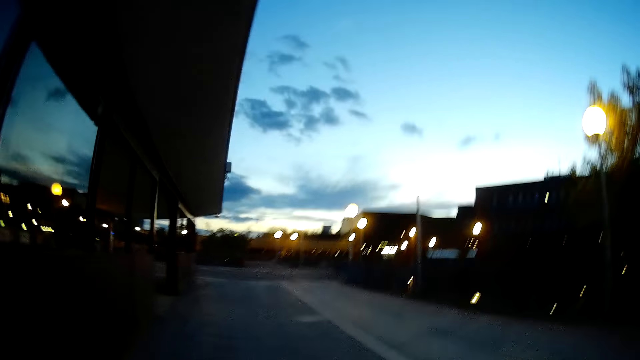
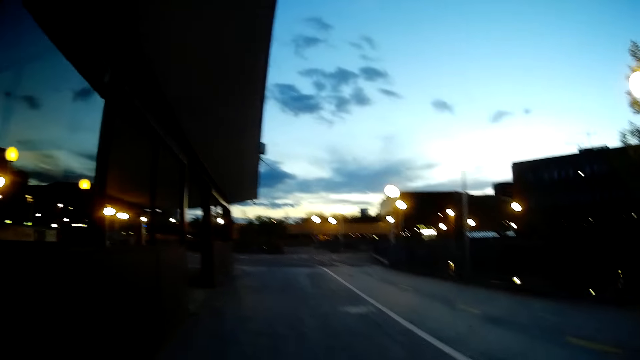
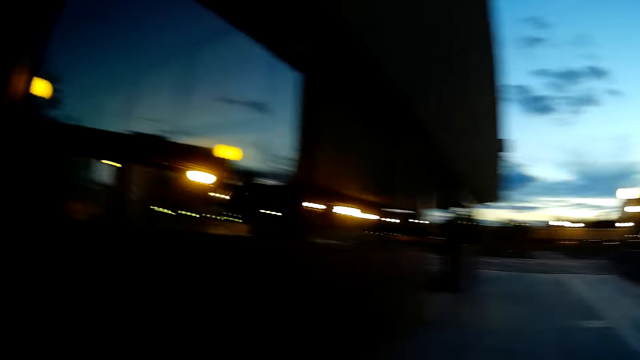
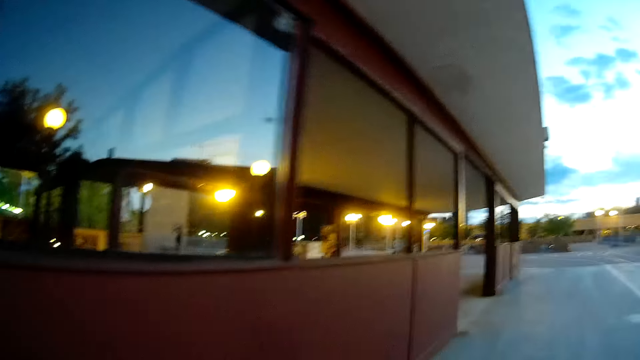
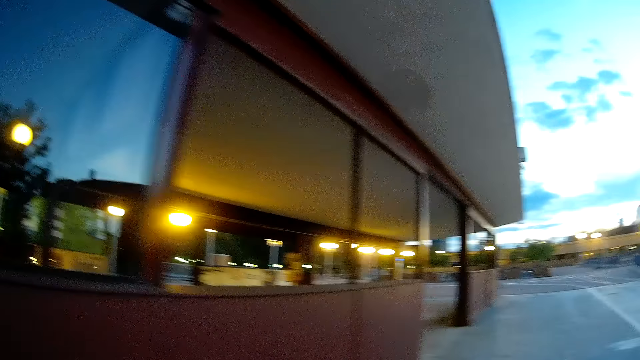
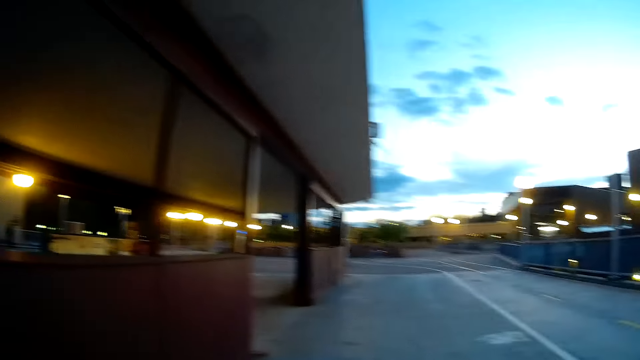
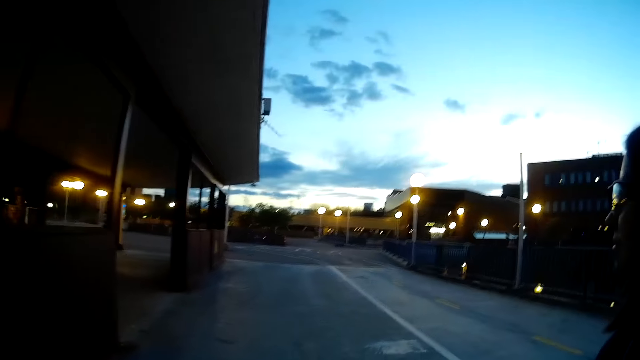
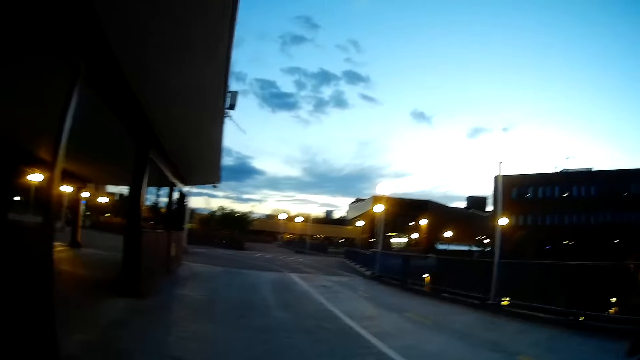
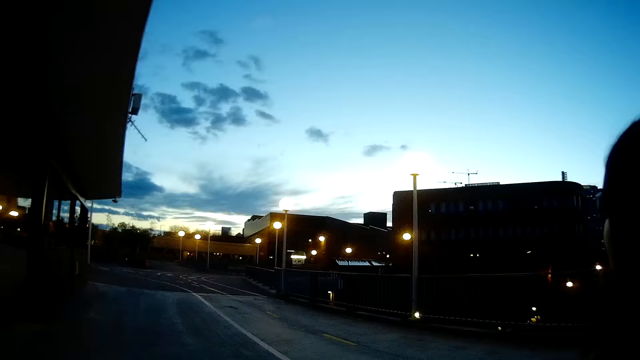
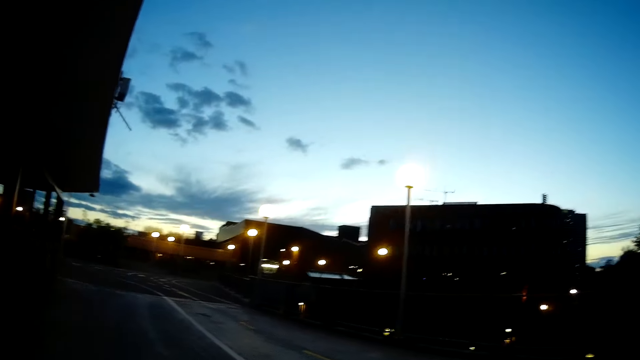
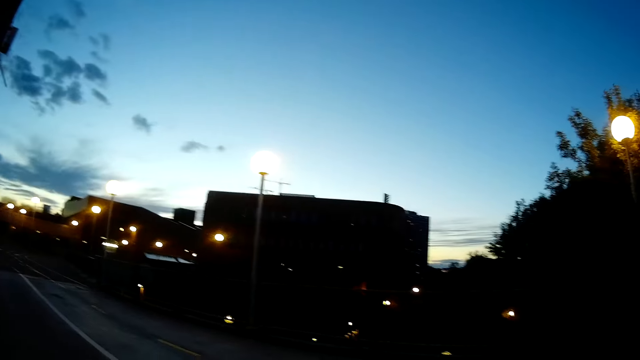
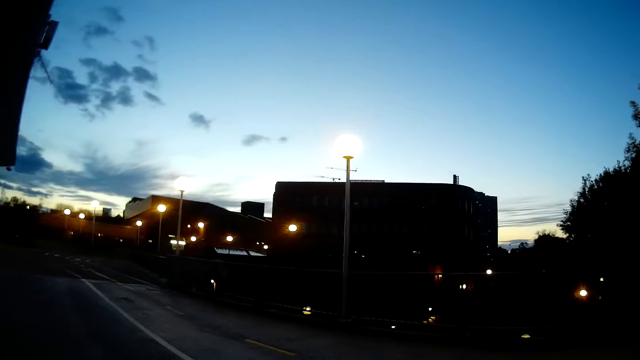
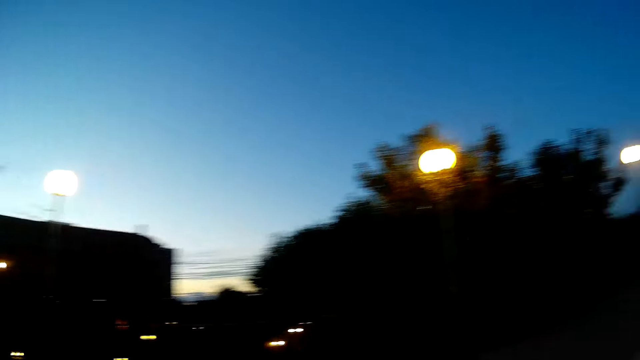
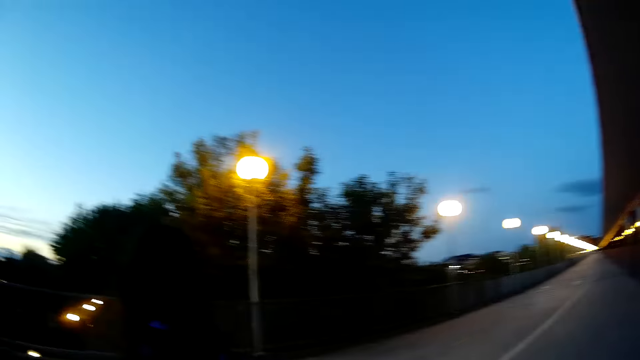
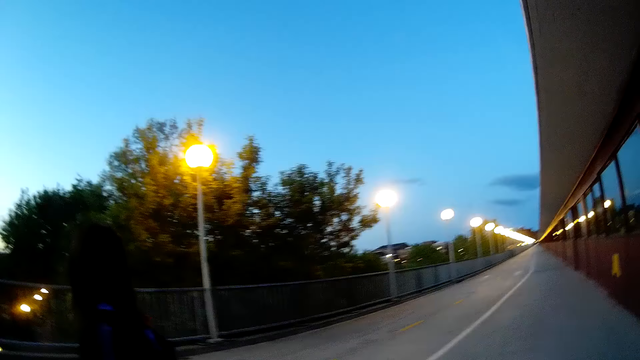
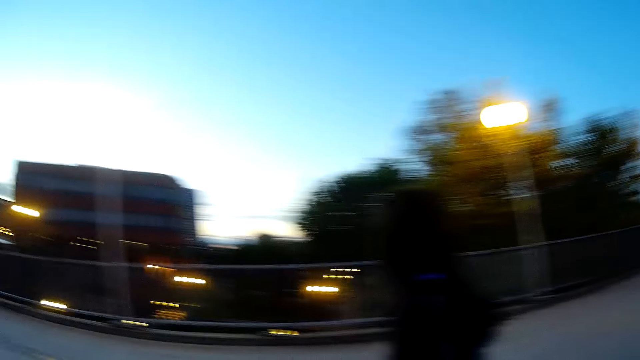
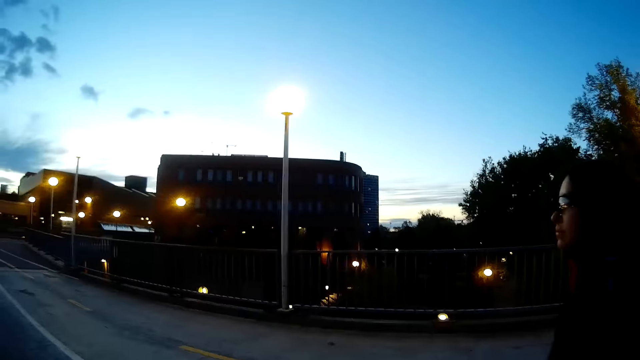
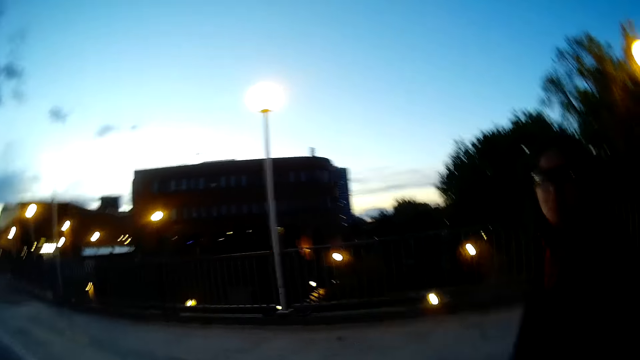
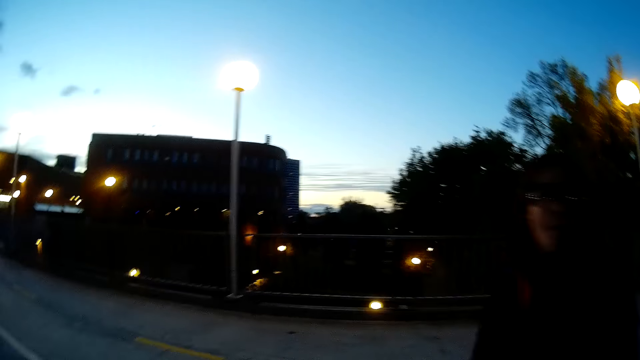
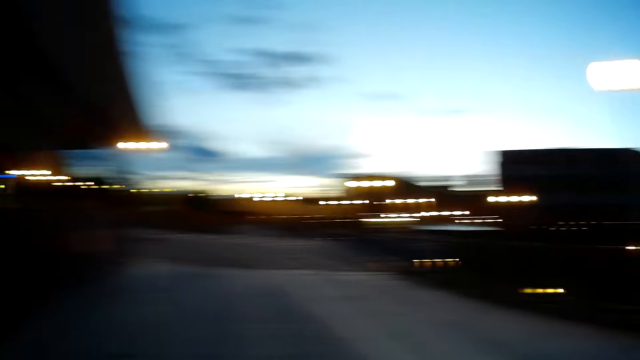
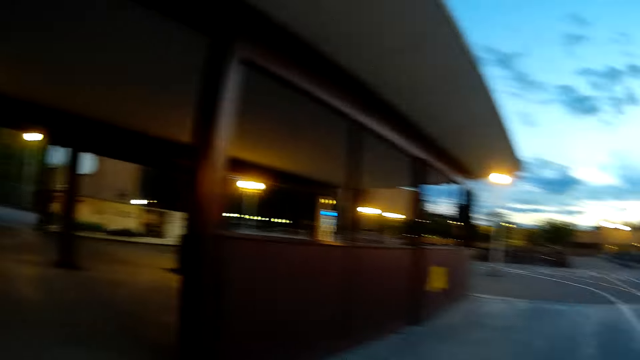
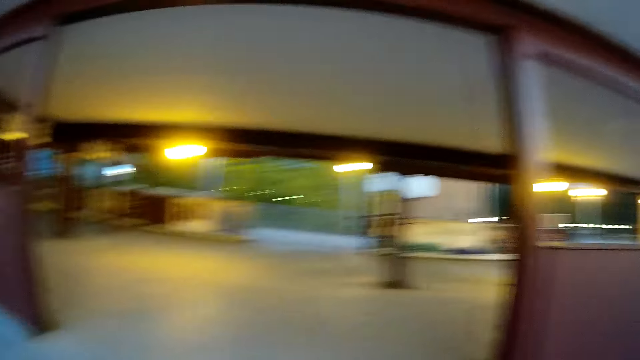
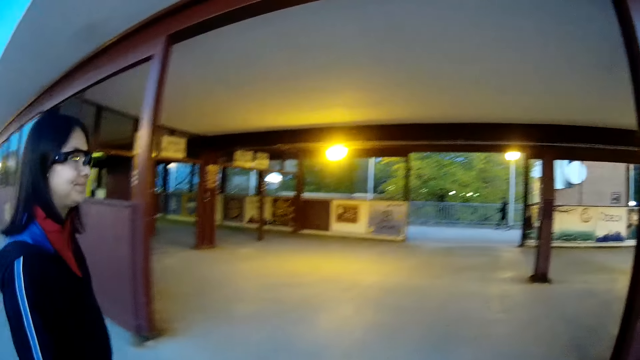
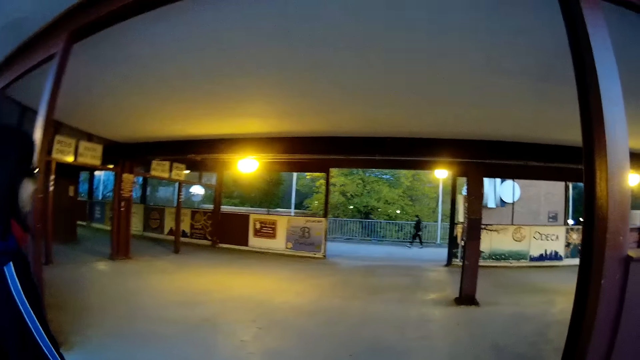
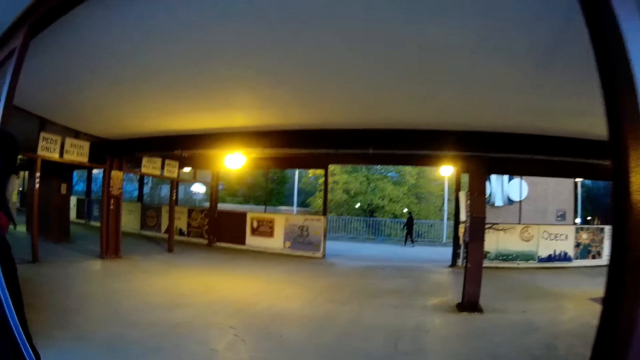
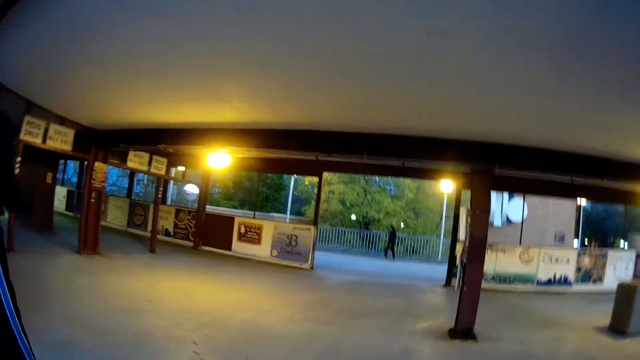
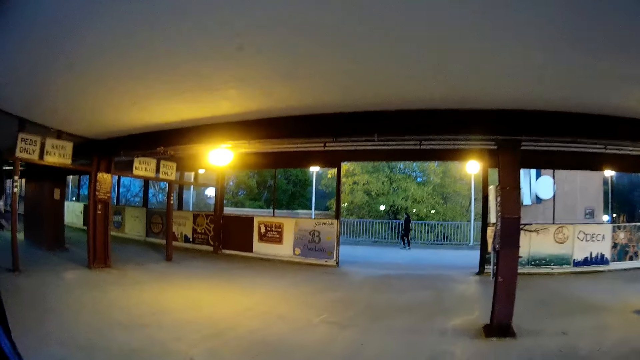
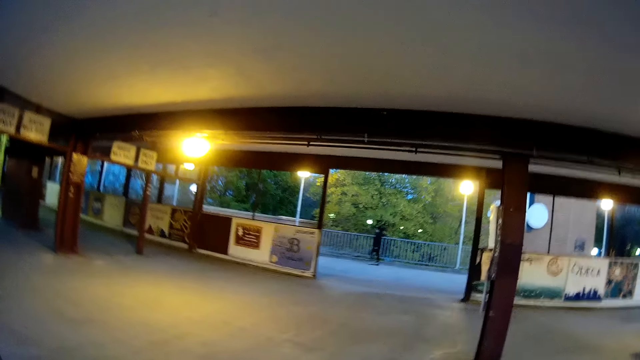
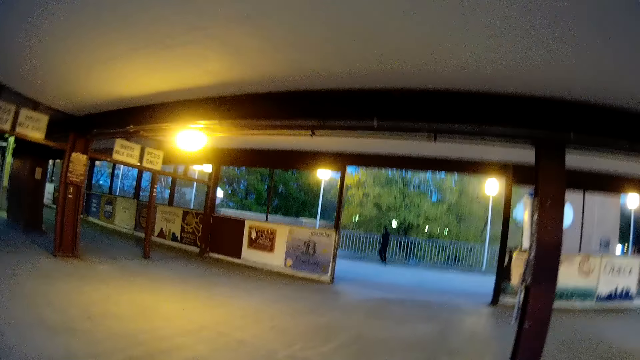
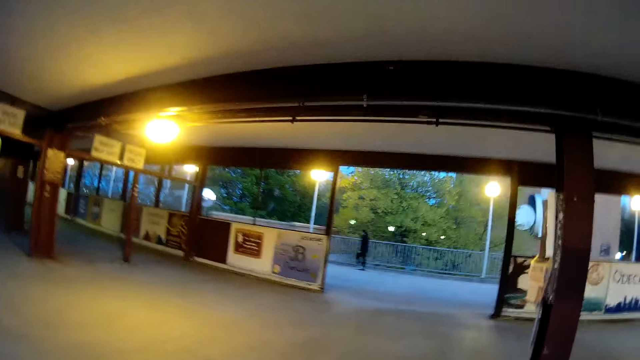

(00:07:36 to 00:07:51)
The camera wearer looks around. They walk into an arena. The woman walks into the arena.

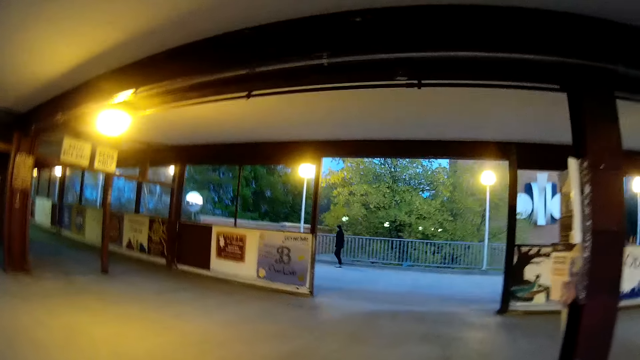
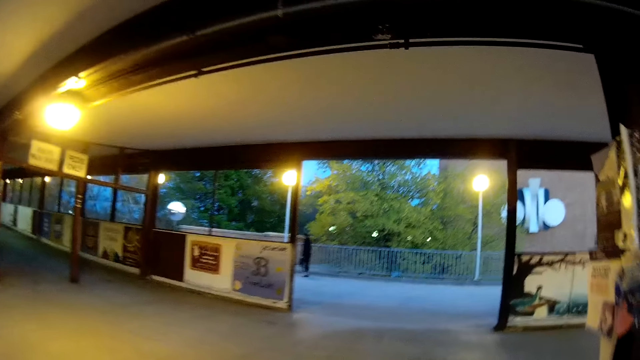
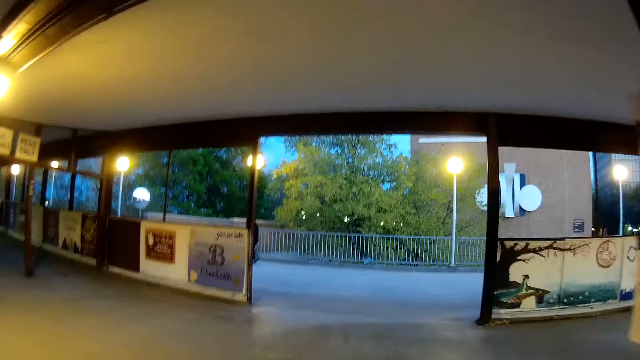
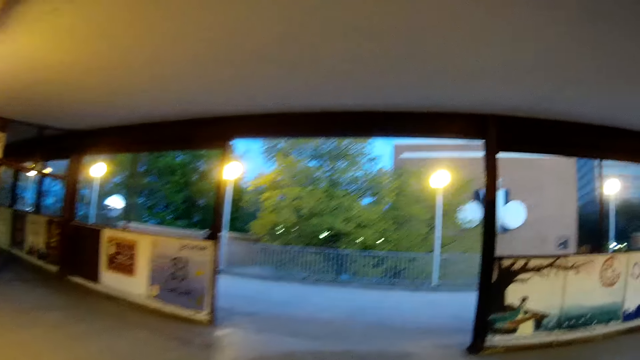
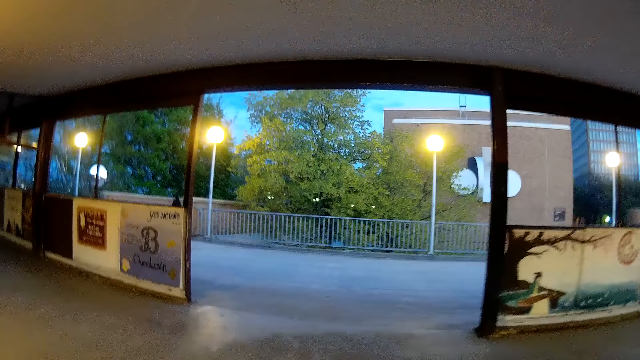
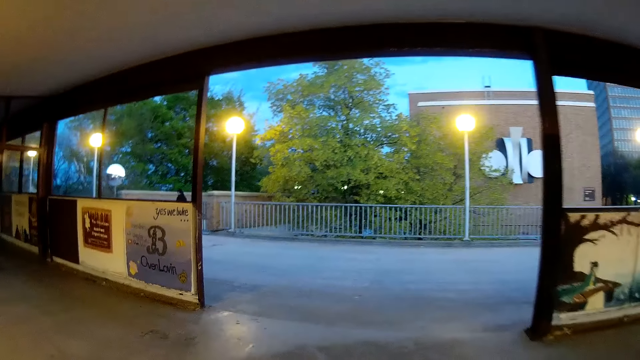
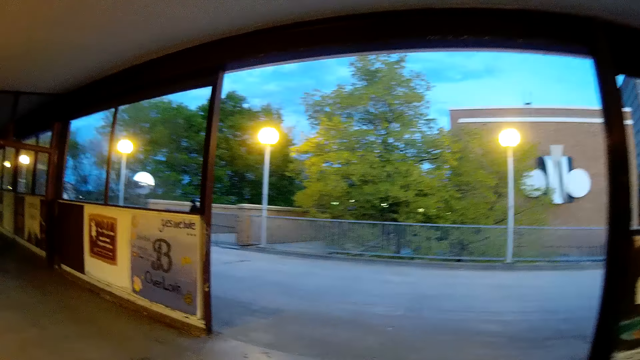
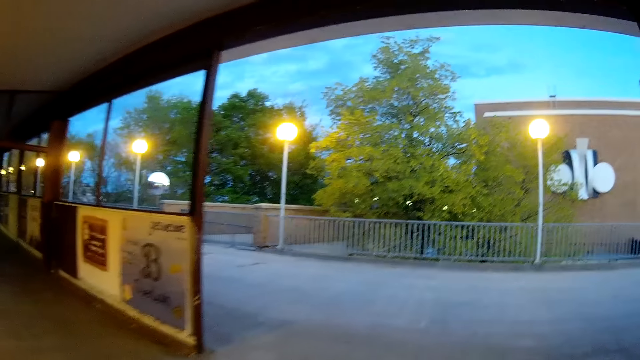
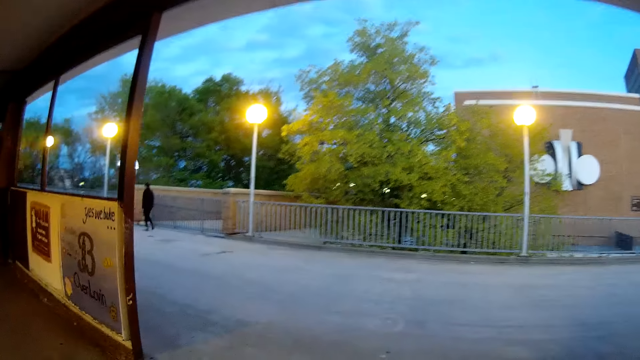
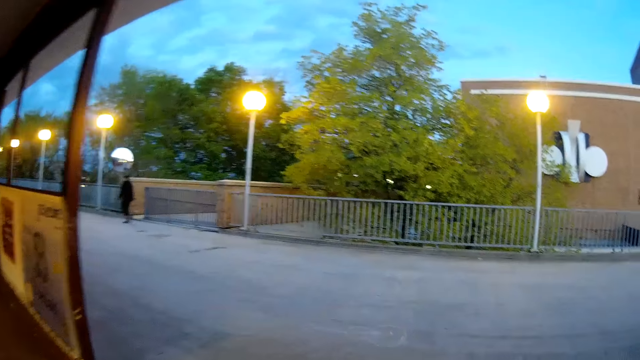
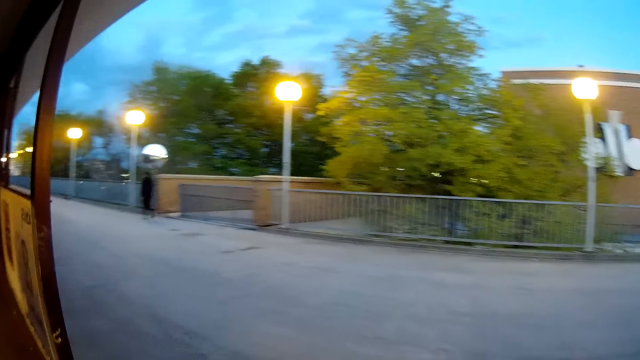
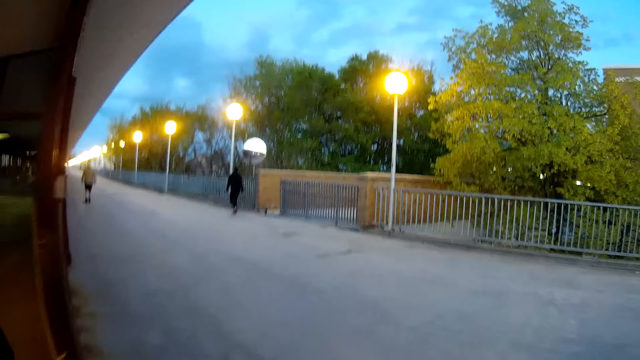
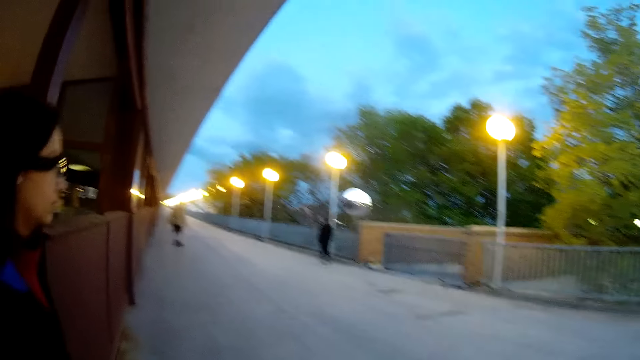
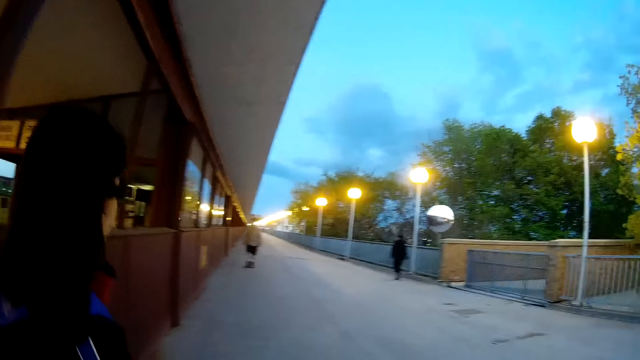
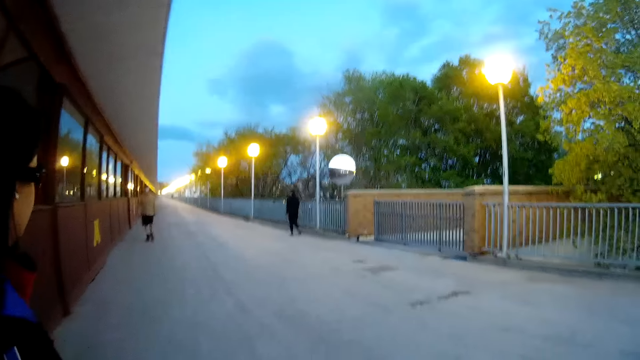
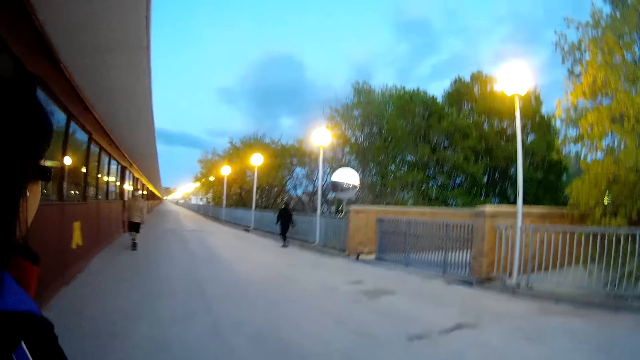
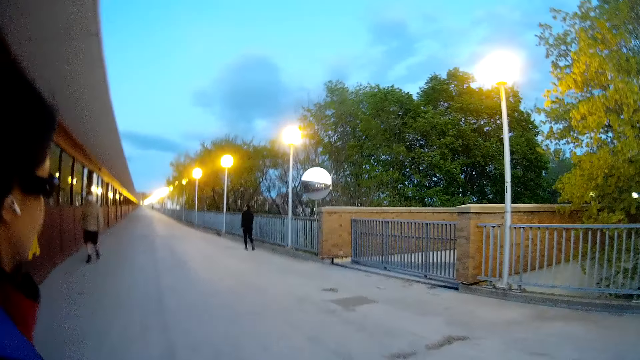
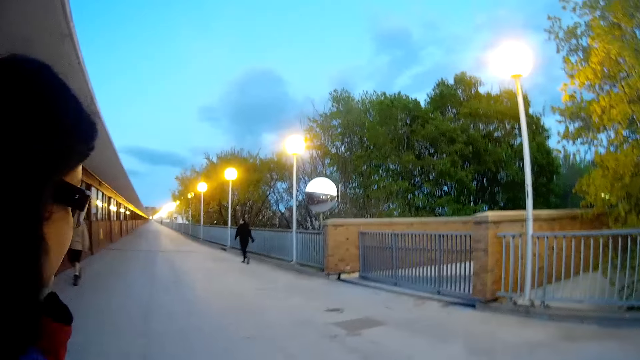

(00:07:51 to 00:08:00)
The camera wearer takes a walk on a road. The woman walks on the road.
